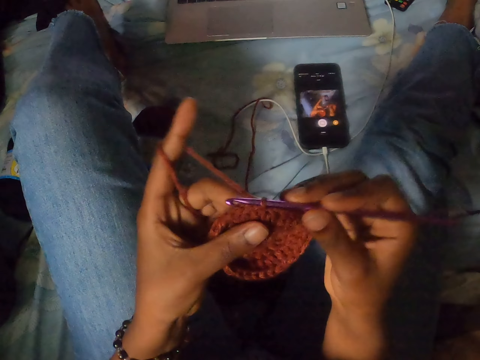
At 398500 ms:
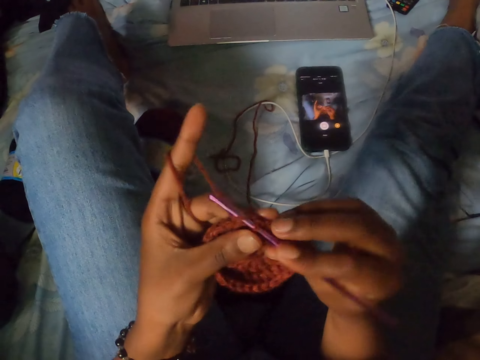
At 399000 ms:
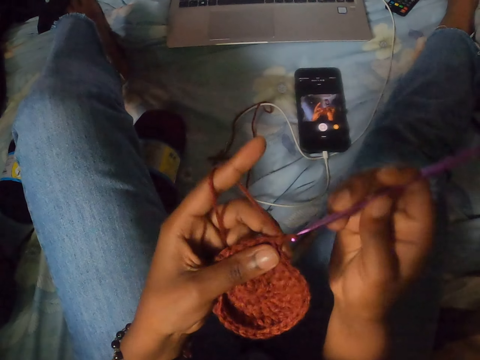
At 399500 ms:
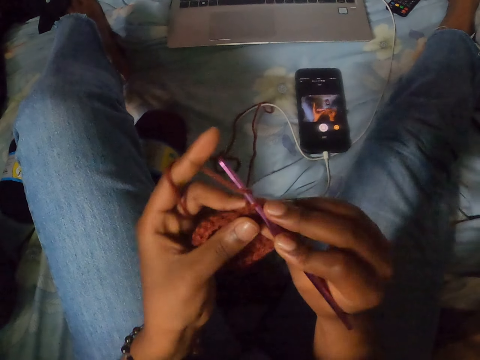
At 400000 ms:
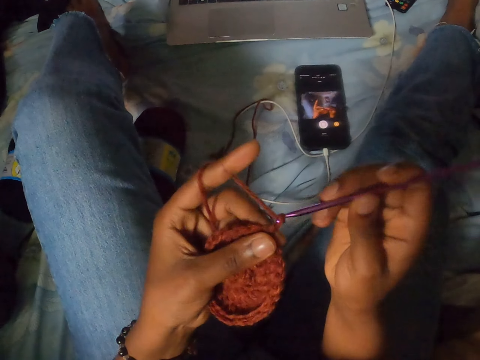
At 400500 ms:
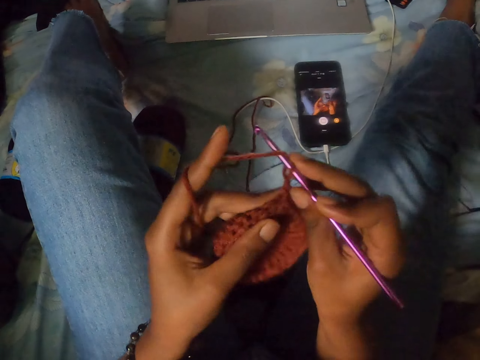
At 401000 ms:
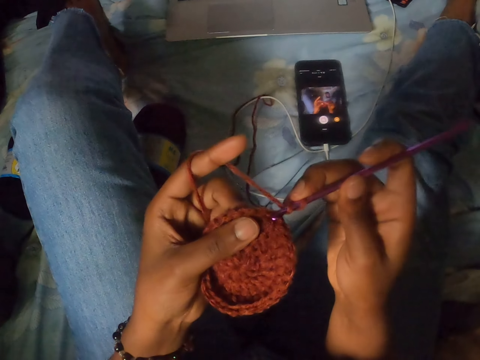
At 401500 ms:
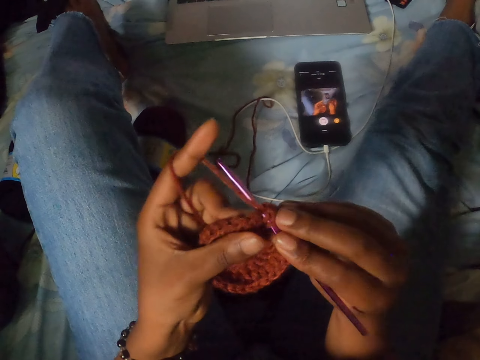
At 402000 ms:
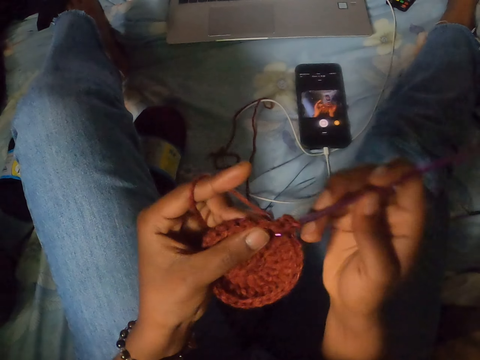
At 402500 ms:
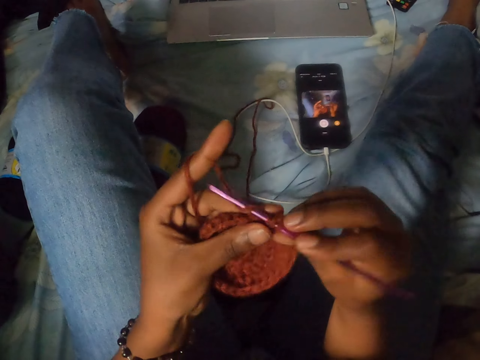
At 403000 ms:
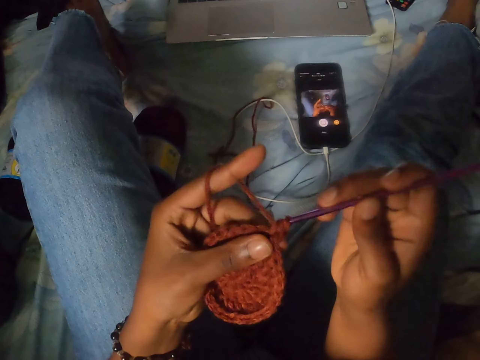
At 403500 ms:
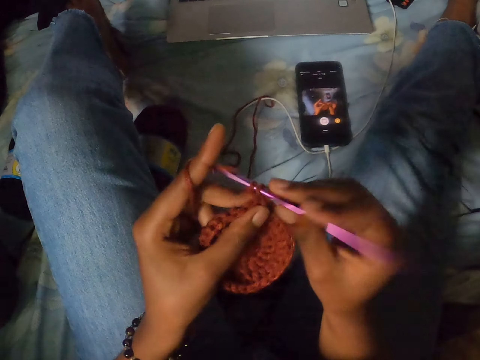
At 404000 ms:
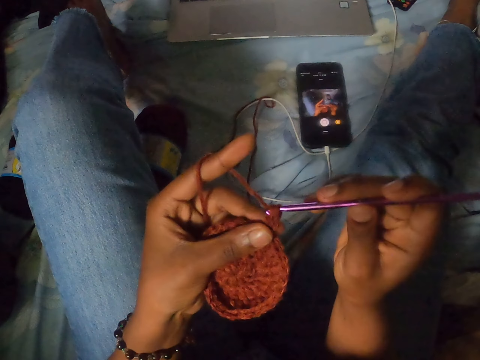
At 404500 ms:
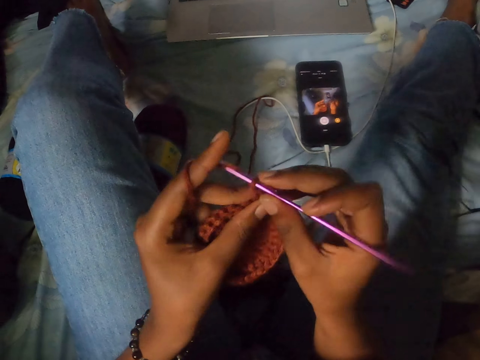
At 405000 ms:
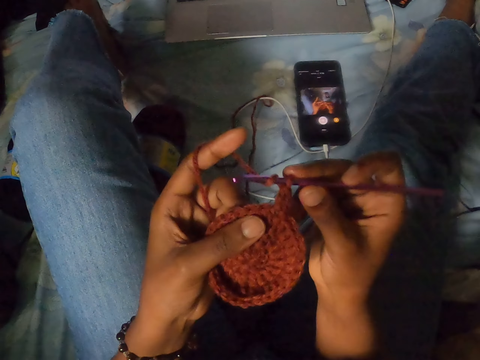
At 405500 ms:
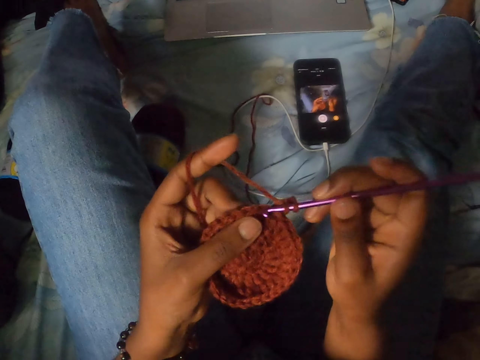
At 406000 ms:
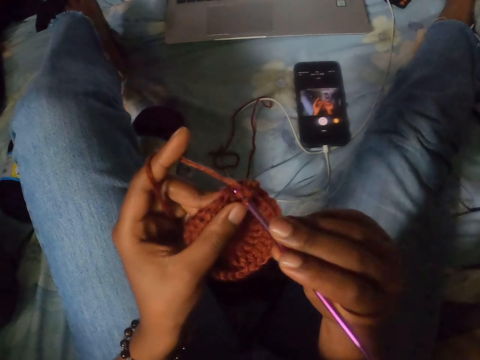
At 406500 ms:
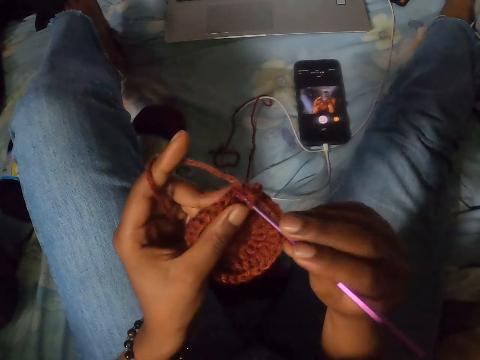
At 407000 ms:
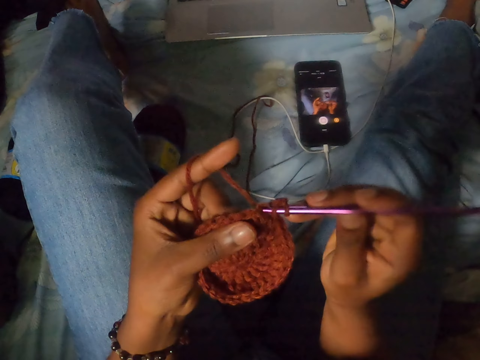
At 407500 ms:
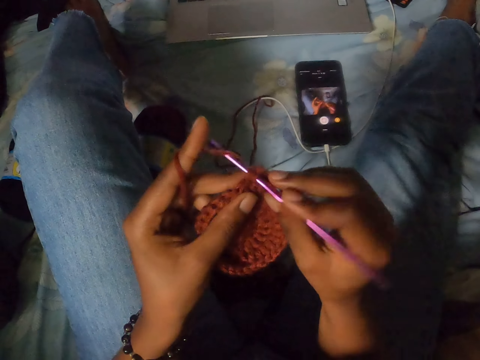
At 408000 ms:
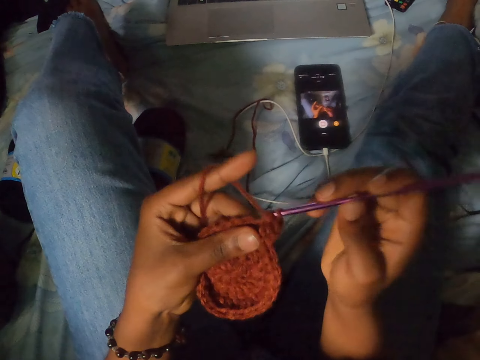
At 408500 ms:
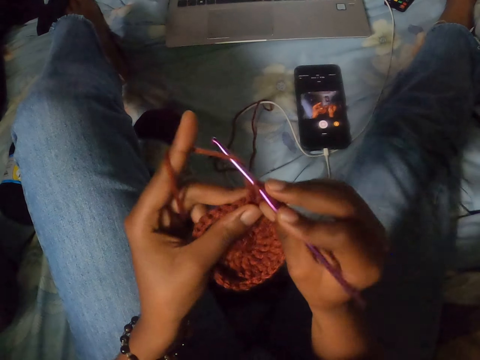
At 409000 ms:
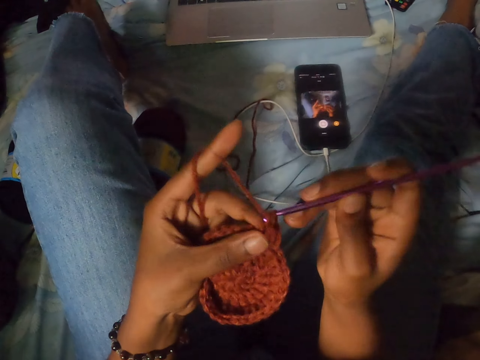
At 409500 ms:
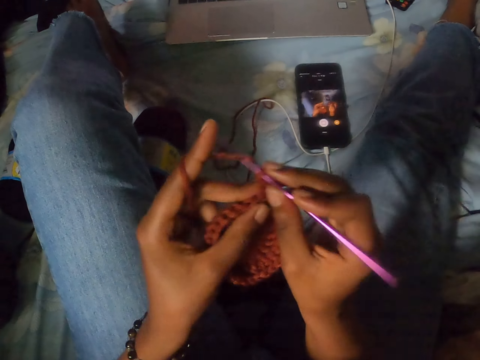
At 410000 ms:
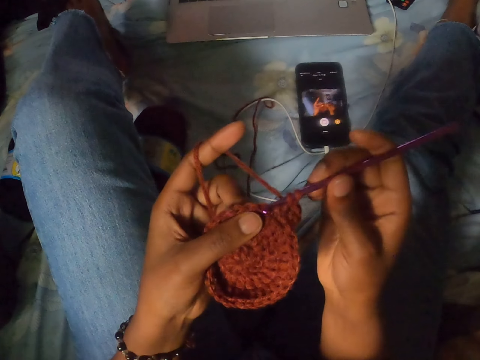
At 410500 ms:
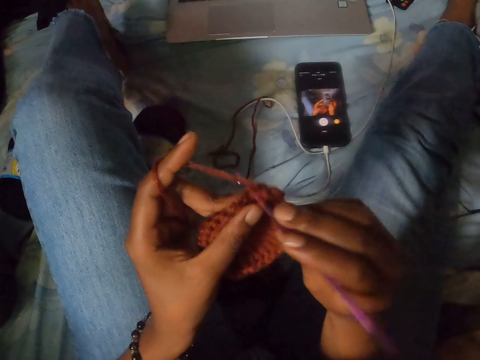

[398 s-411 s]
The camera wearer crochets a yarn with a crochet hook. They crochet the yarn with the crochet hook repeatedly.

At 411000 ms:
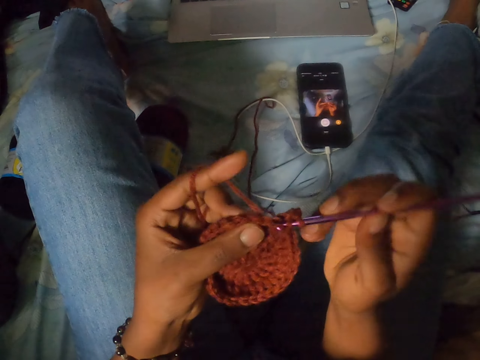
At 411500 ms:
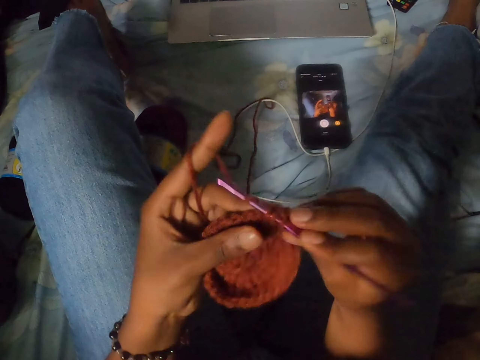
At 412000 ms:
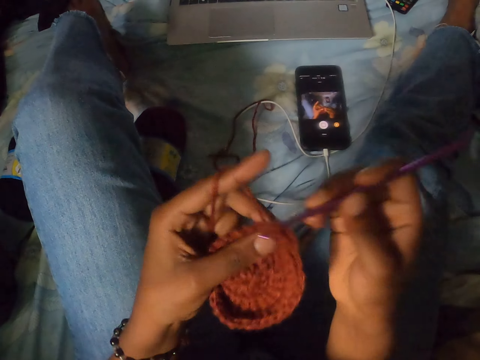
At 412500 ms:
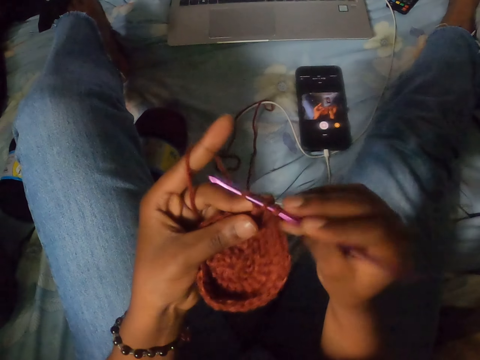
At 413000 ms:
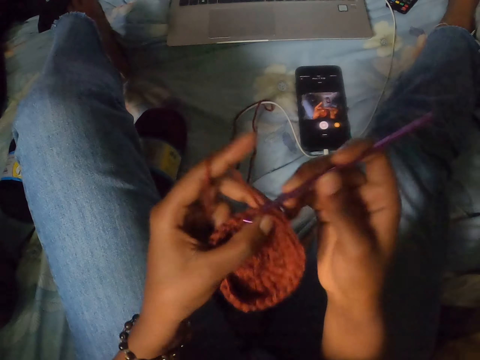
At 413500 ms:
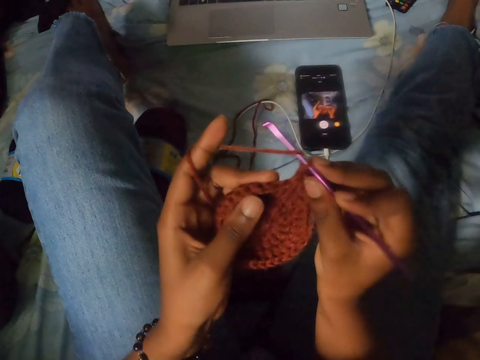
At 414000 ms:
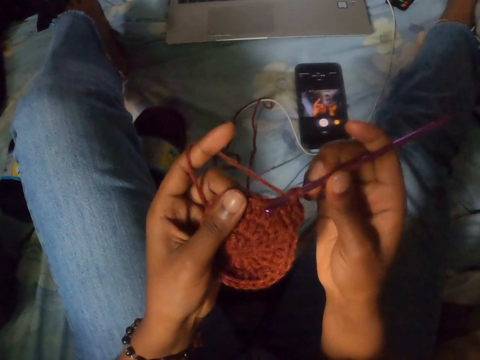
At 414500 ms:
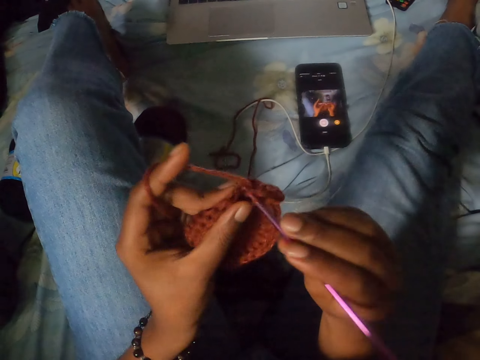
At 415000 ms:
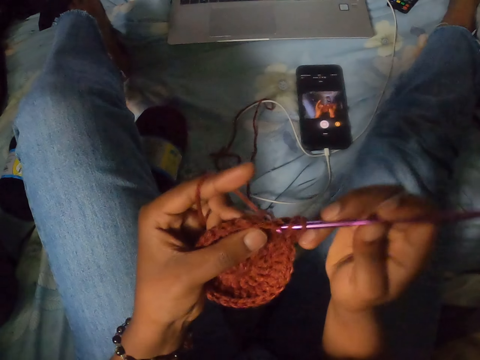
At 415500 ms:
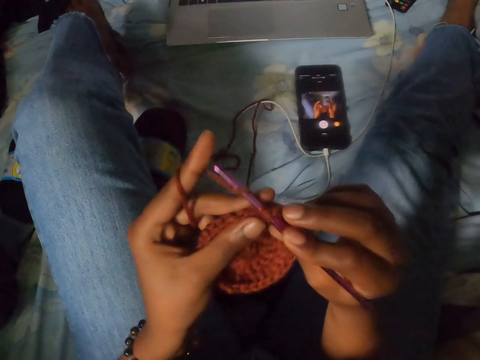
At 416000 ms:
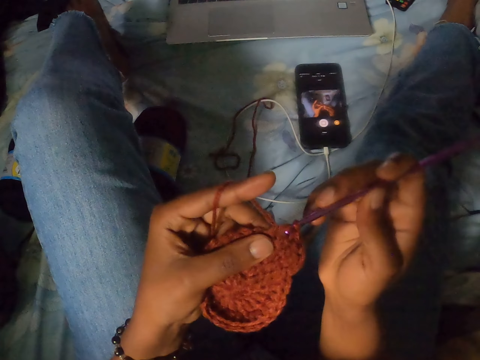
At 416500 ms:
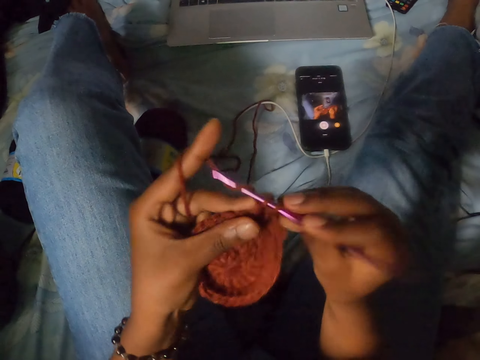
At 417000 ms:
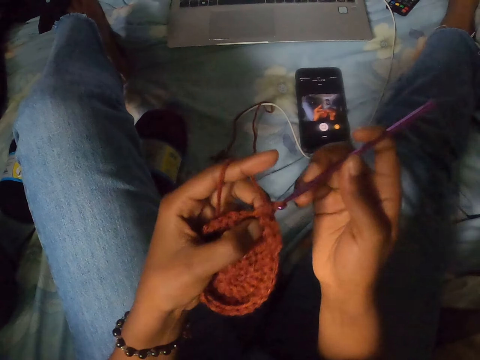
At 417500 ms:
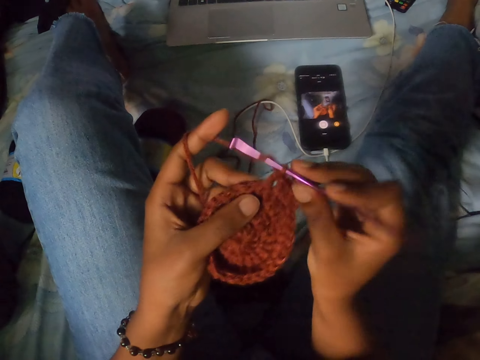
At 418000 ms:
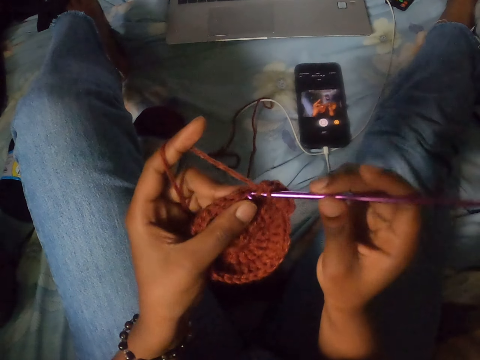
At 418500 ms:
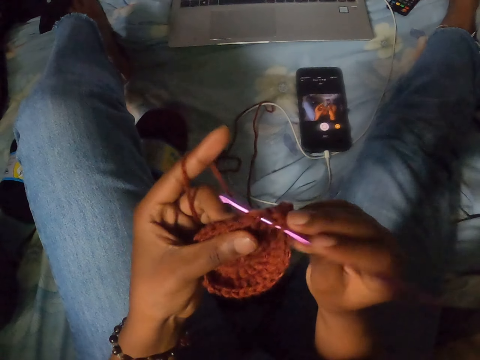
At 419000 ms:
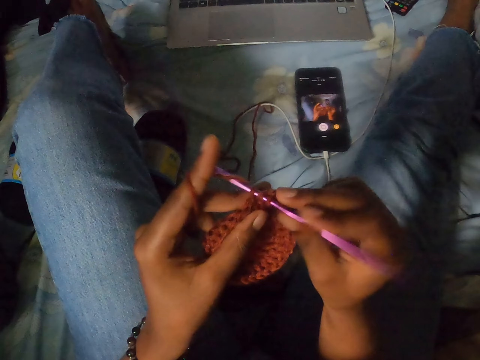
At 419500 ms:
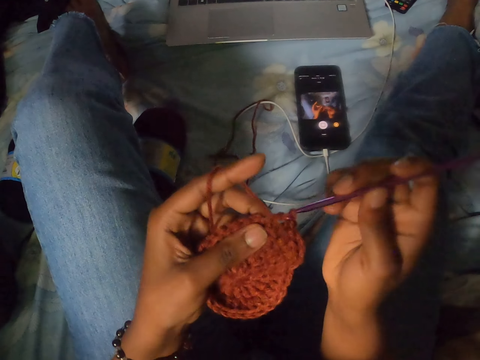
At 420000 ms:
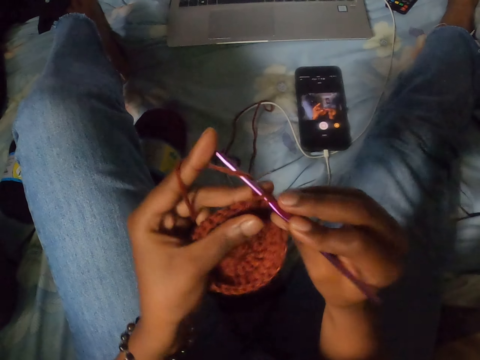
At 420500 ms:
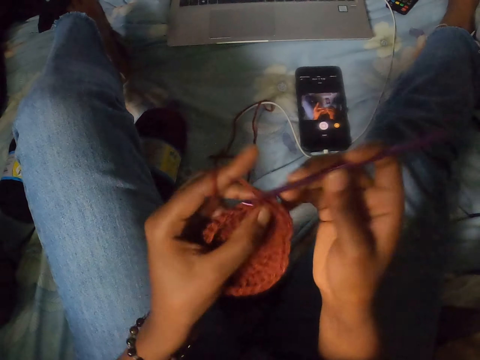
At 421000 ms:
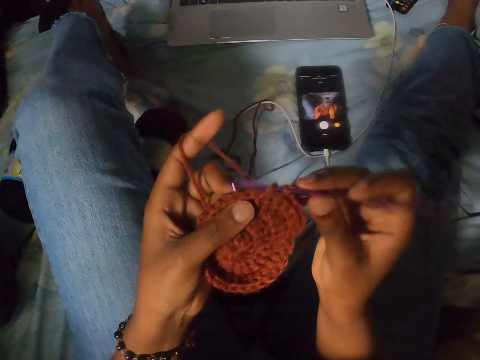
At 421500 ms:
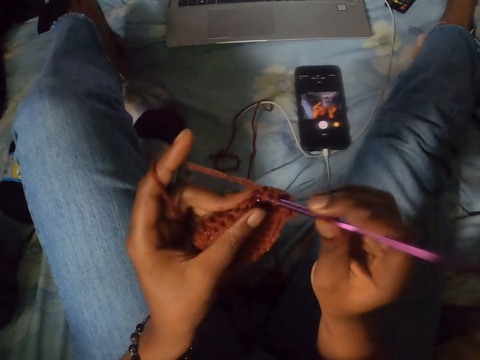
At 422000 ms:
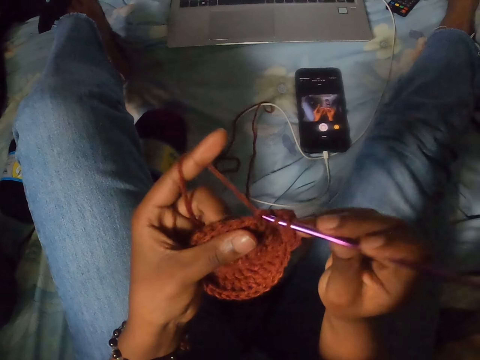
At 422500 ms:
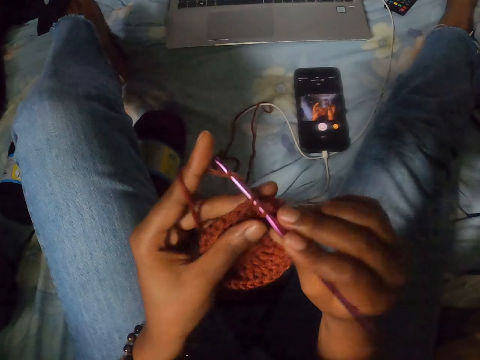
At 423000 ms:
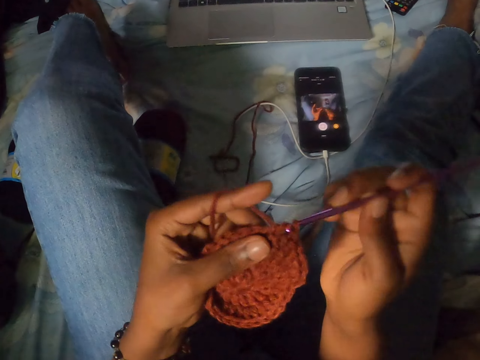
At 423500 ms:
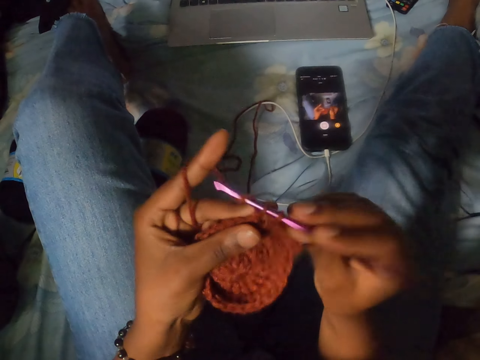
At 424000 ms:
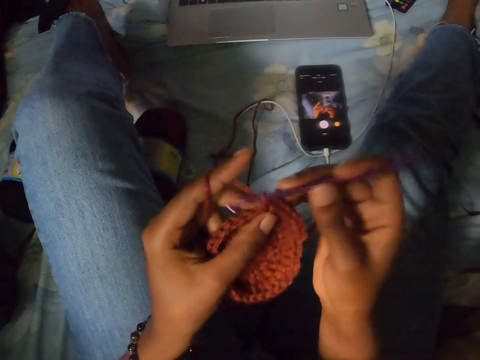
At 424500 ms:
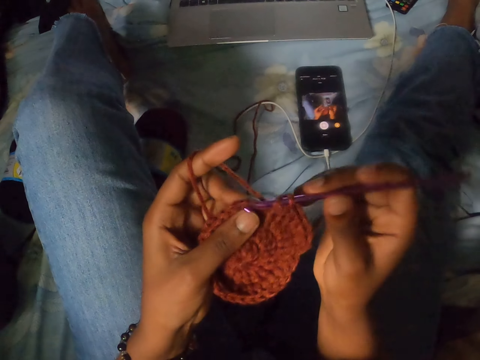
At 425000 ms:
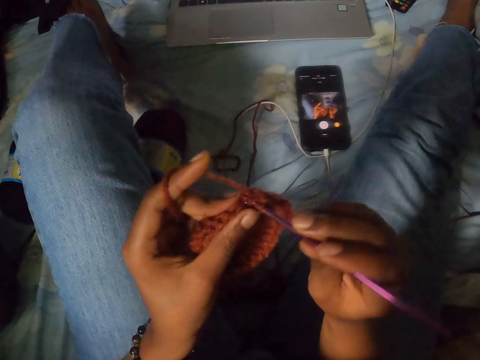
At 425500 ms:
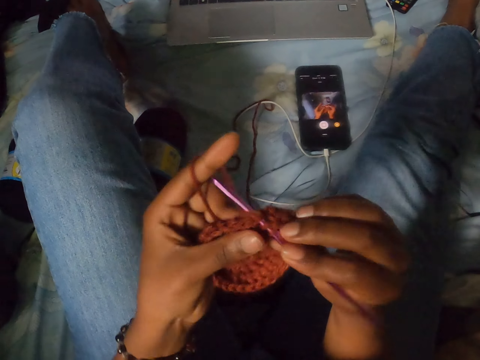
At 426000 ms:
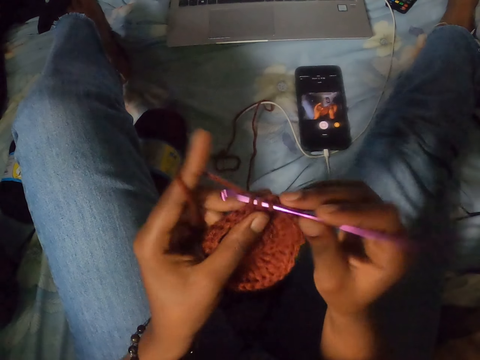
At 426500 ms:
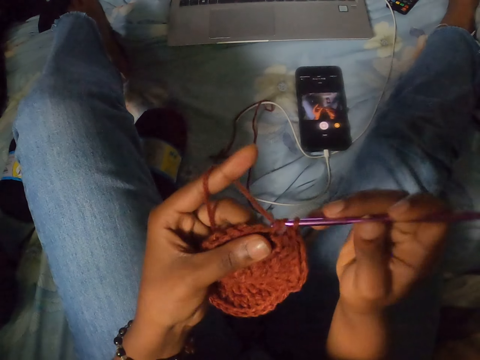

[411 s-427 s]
The camera wearer crochets a yarn with a crochet hook. They crochet the yarn with the crochet hook repeatedly.
